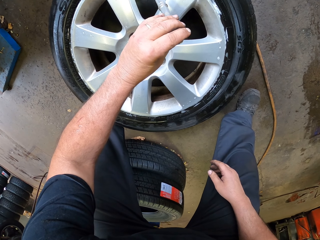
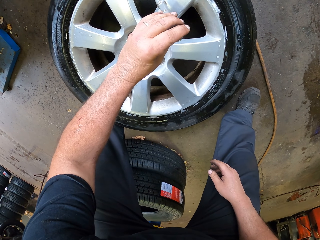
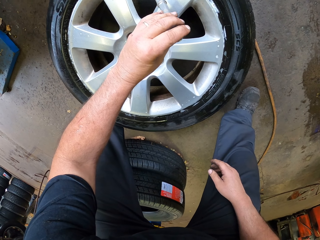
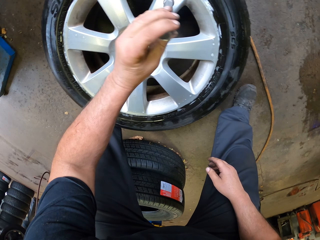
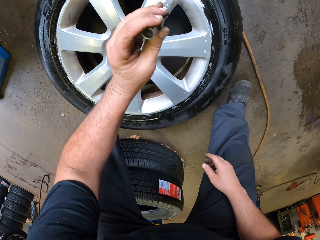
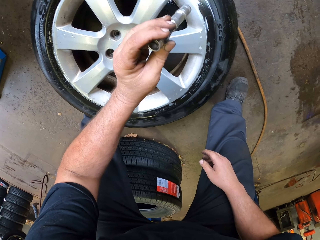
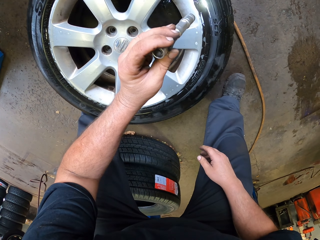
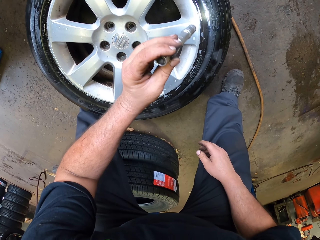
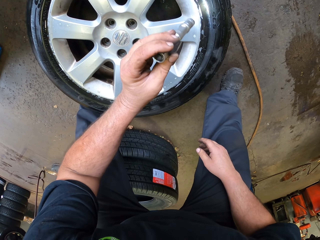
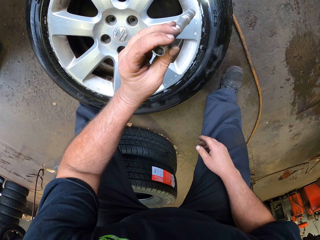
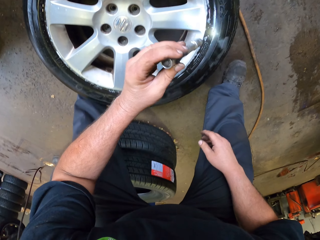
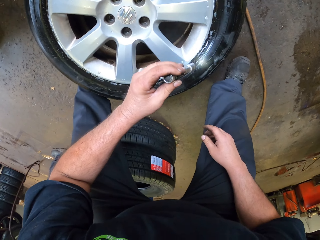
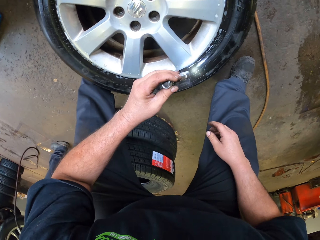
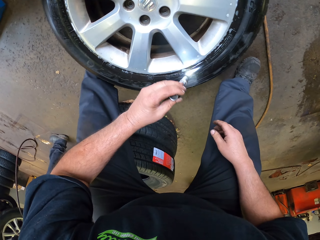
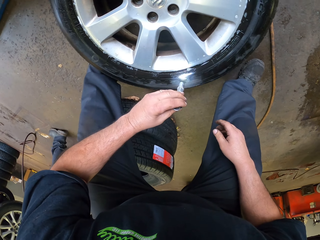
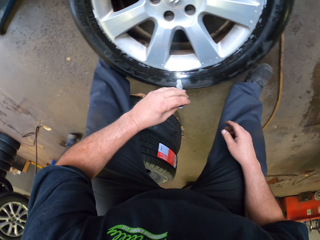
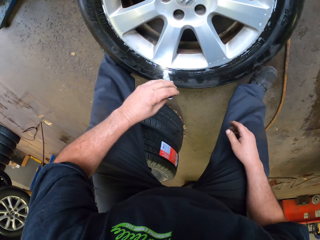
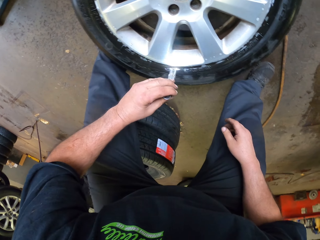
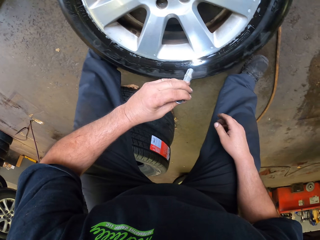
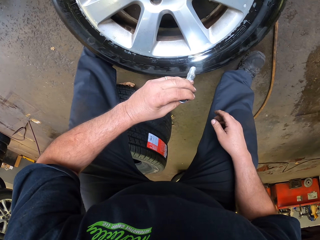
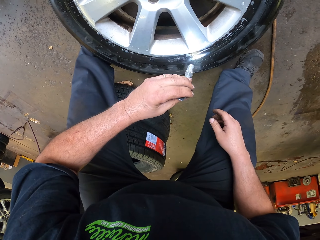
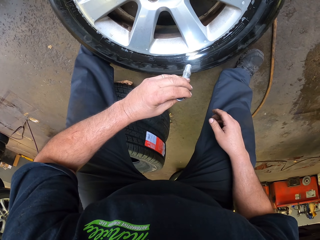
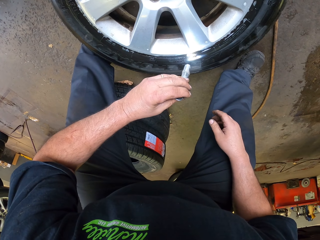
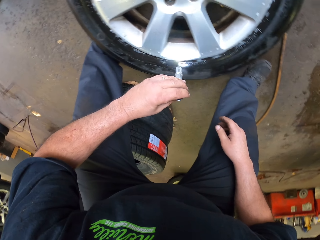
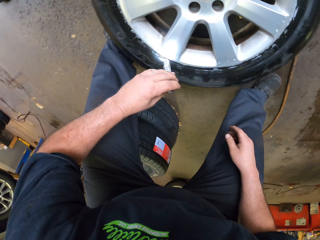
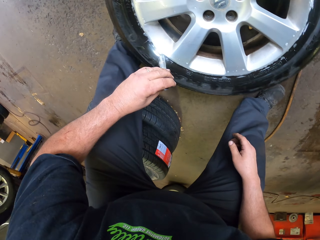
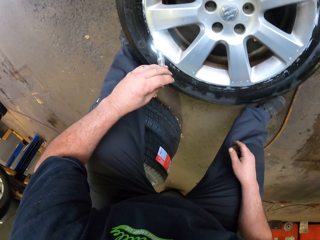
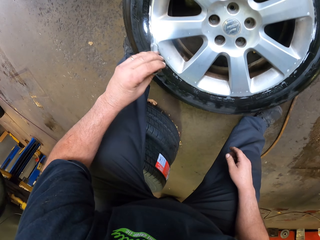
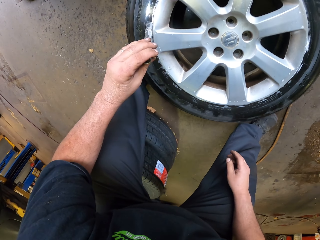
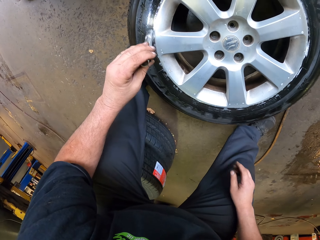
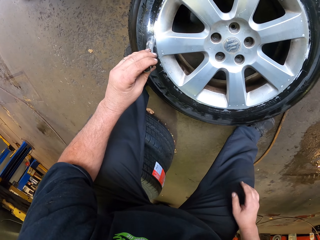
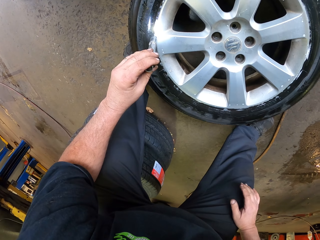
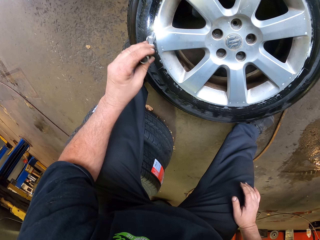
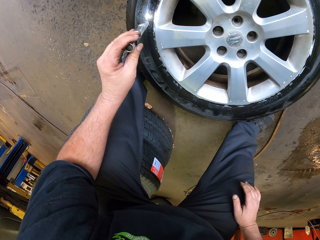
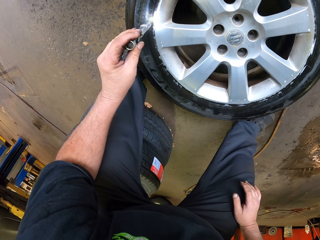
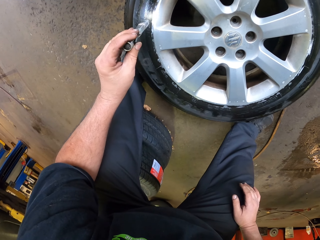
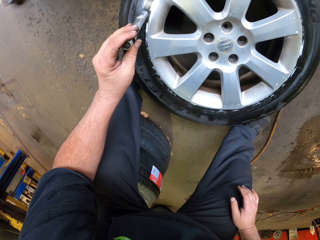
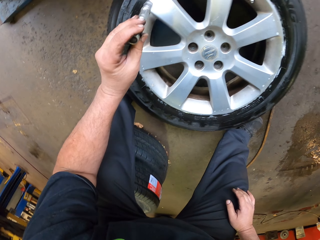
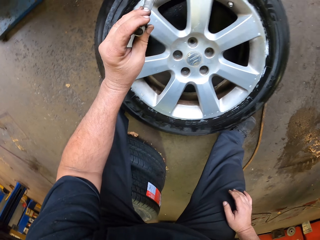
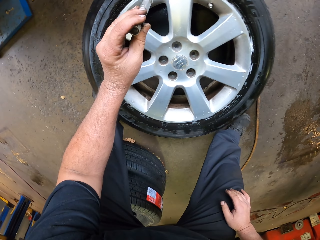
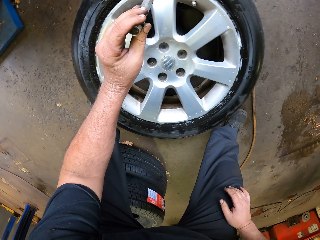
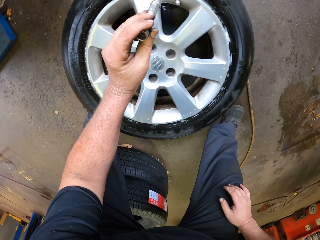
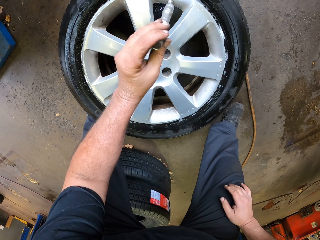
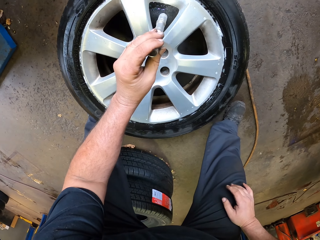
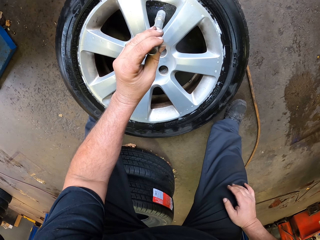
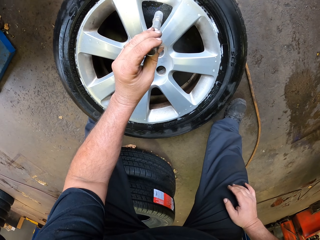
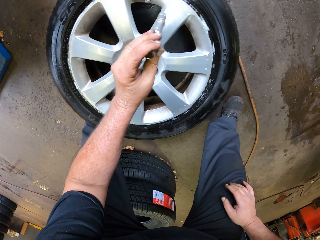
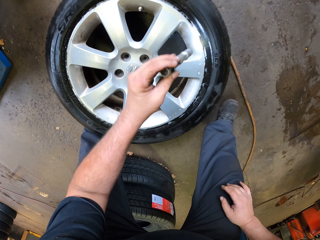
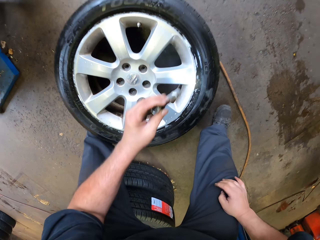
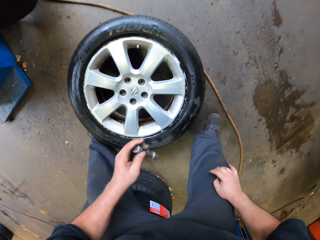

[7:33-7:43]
The camera wearer moves the torch round the tire.

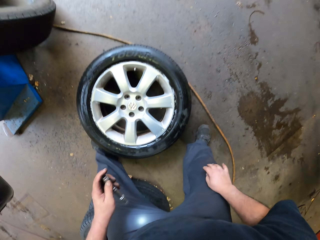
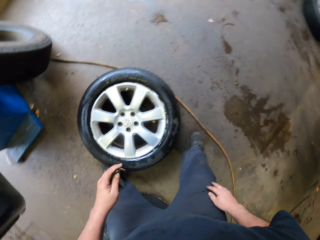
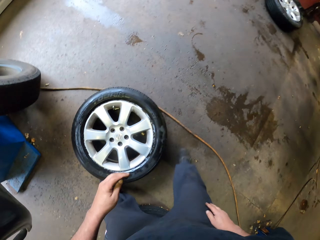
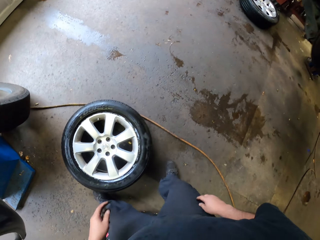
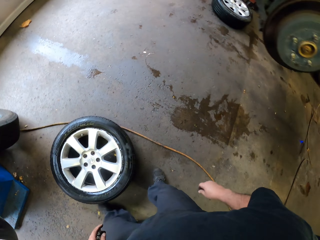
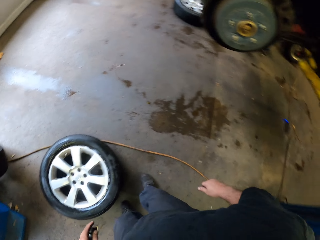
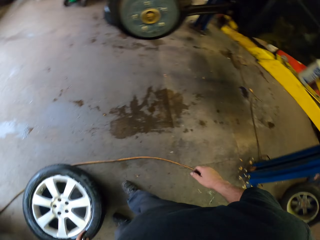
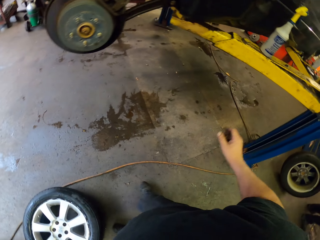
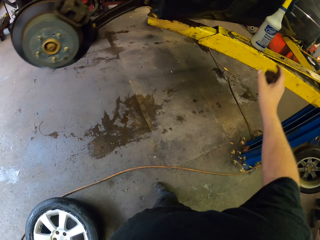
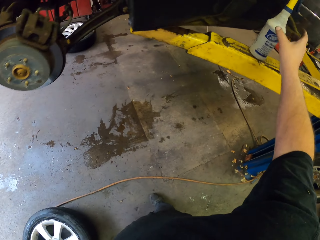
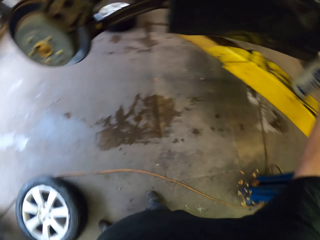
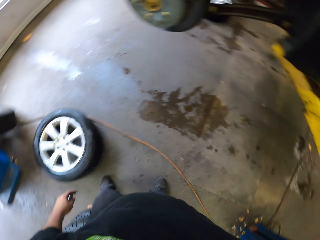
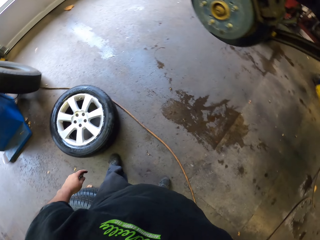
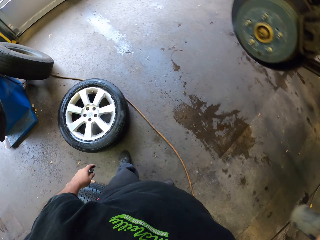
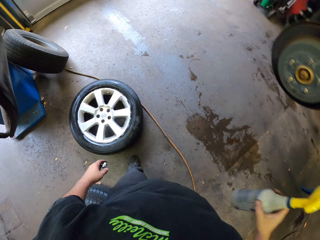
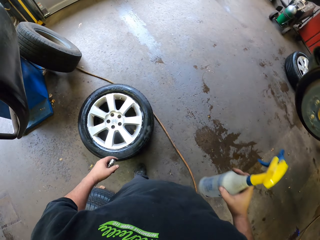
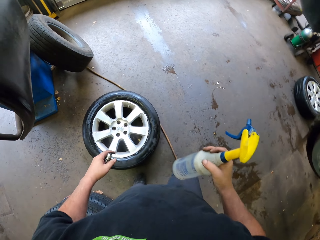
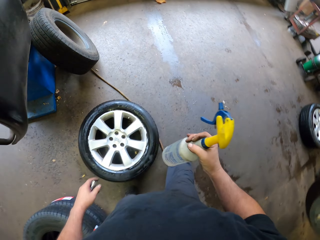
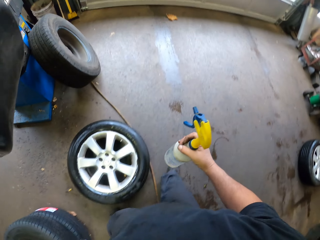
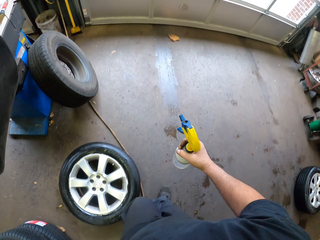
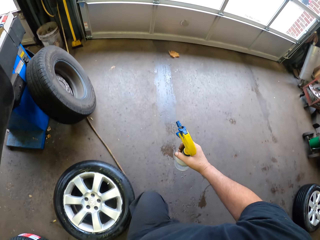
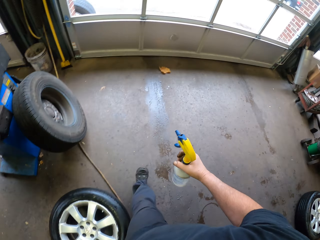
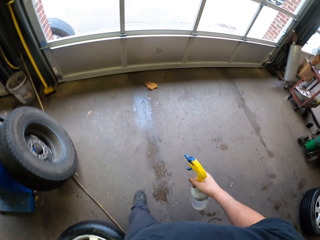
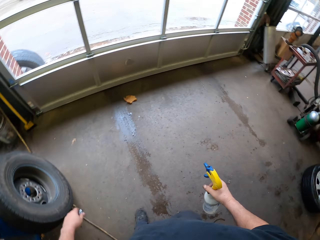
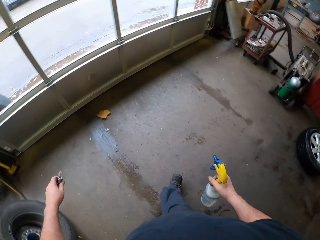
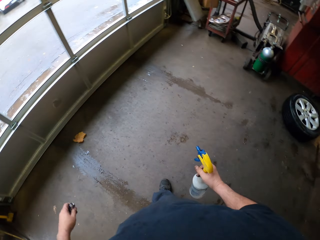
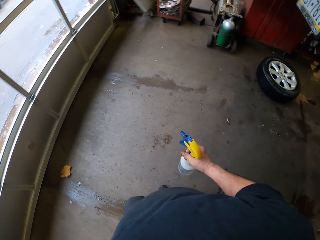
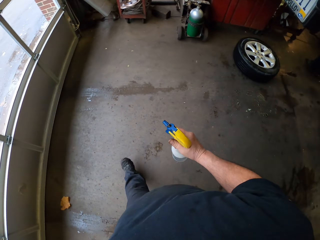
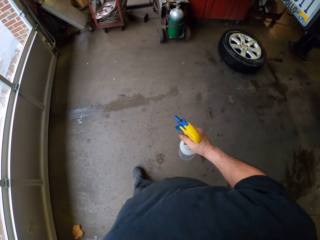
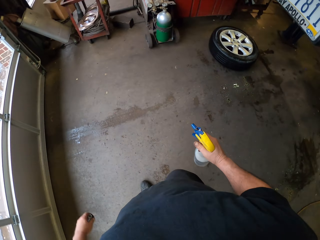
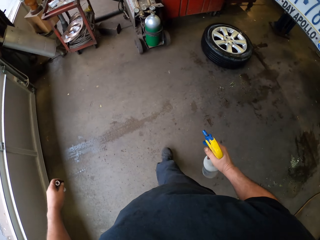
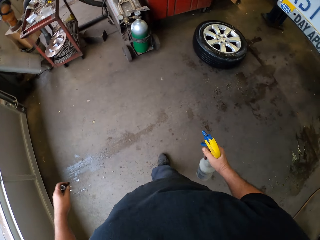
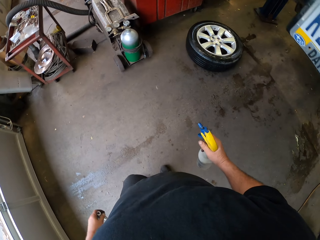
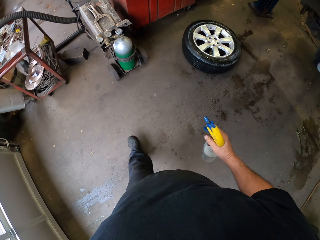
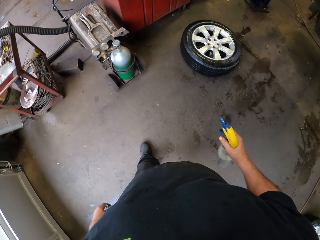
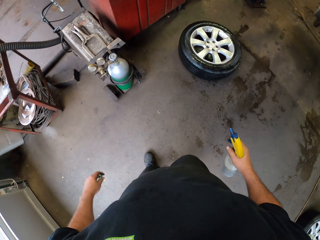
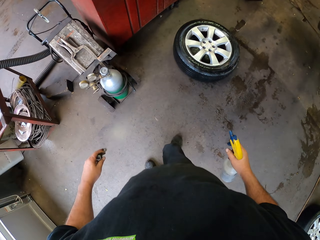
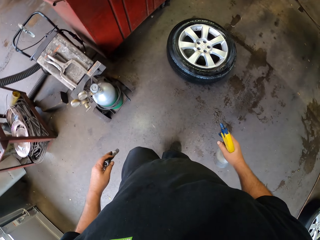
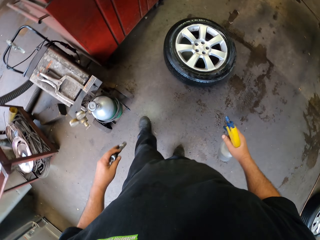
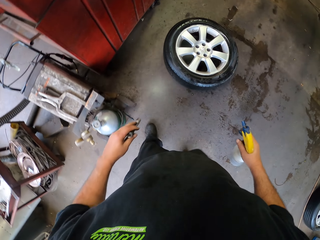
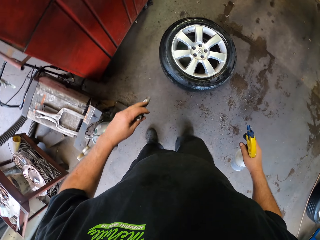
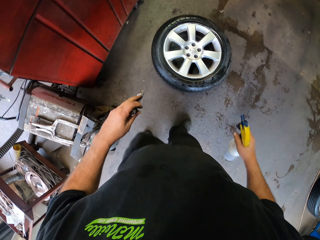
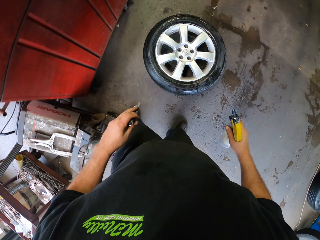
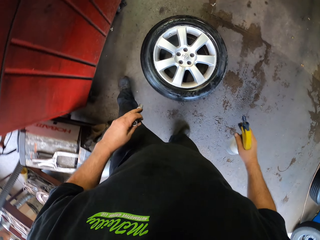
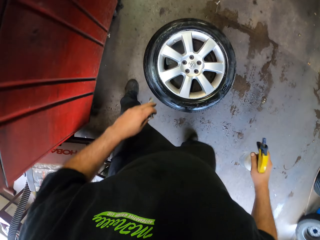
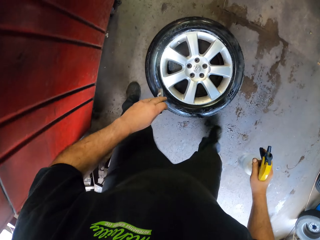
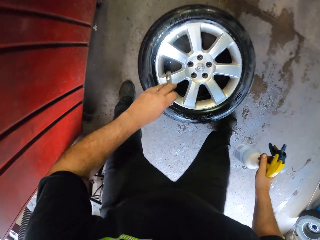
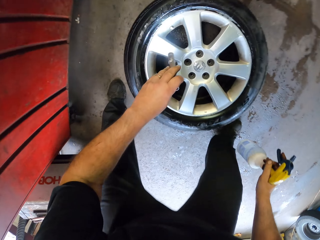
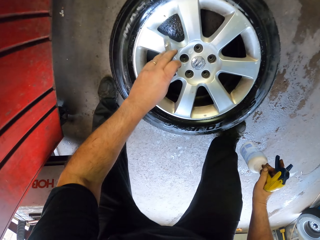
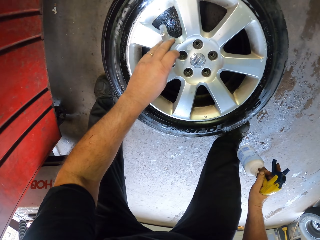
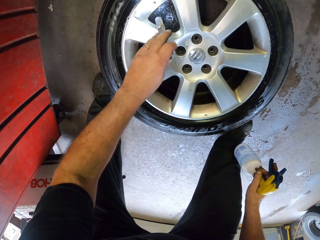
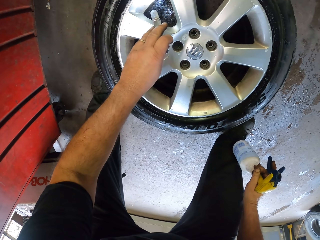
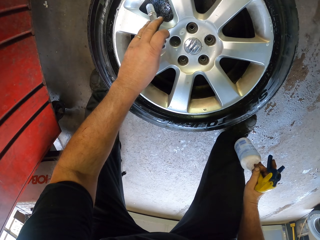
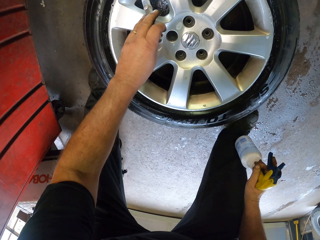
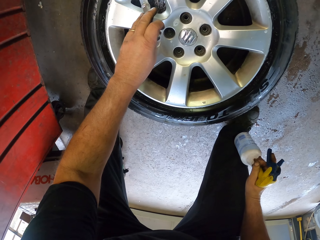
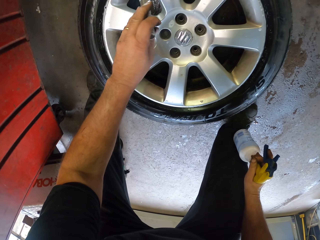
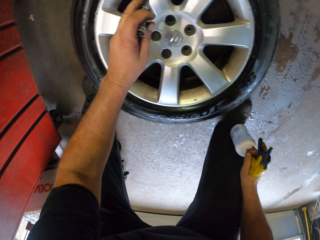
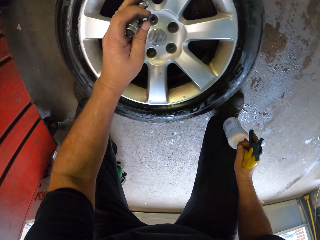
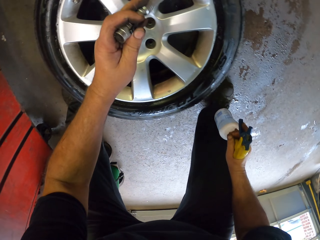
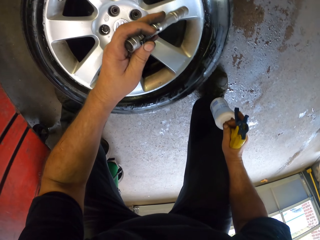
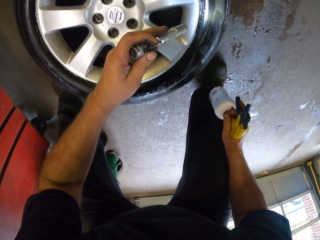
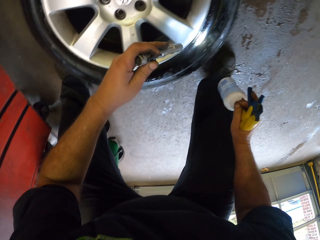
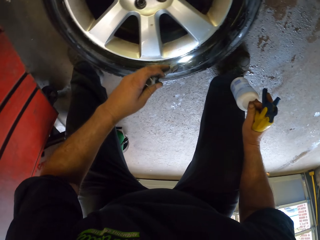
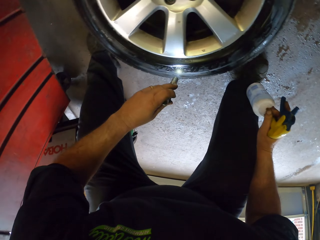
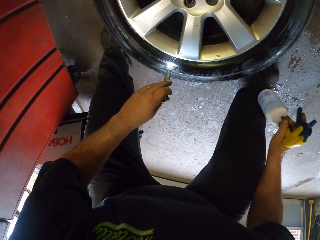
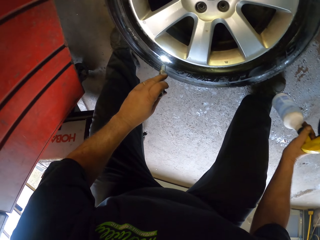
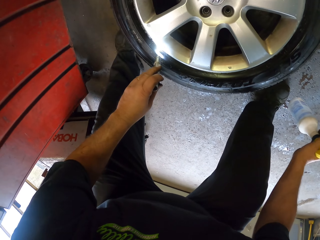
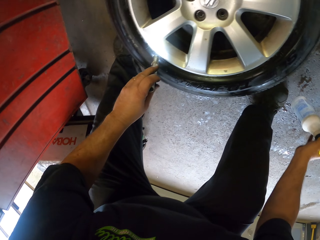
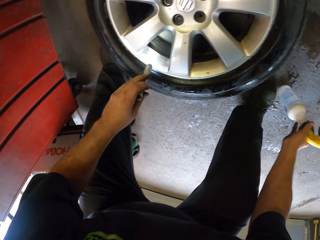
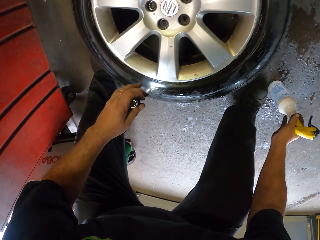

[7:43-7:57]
The camera wearer picks up a spray bottle. They point the torch on the tire. They move the torch round the tire.
